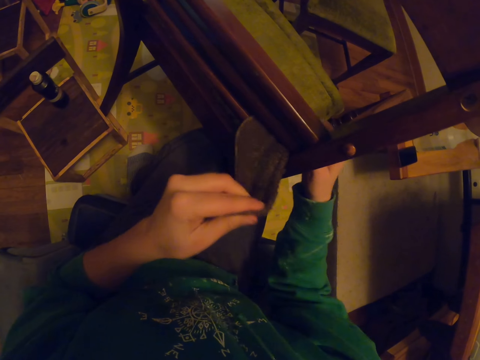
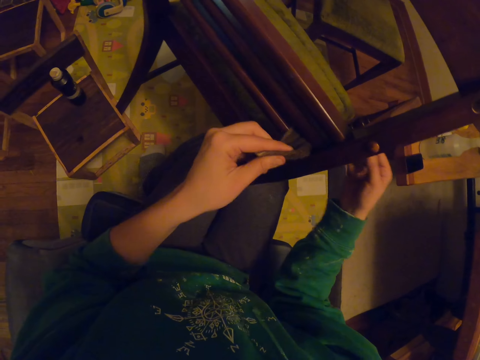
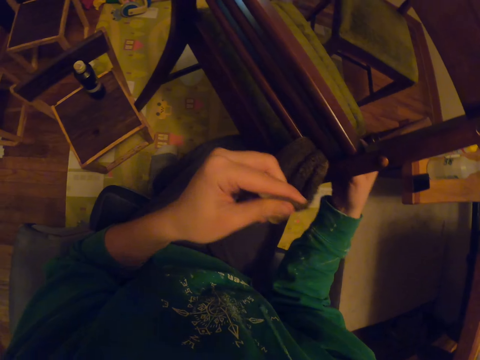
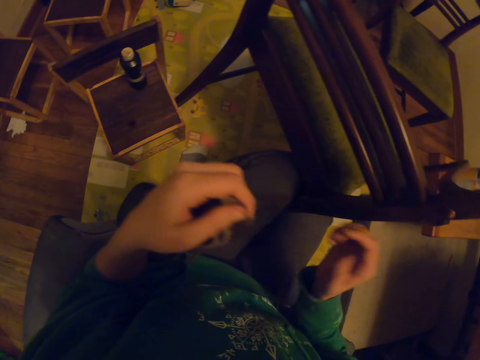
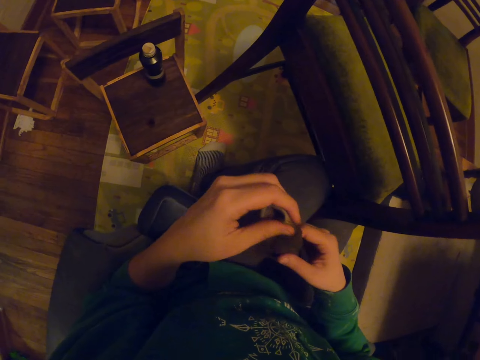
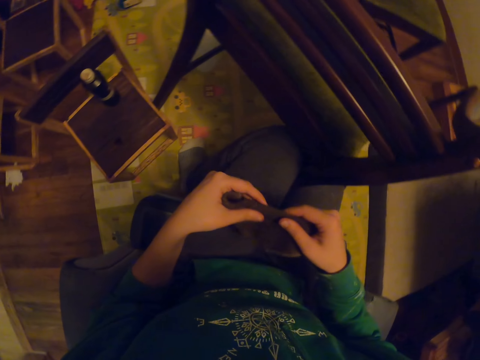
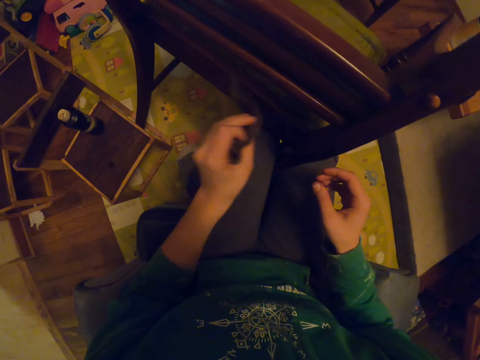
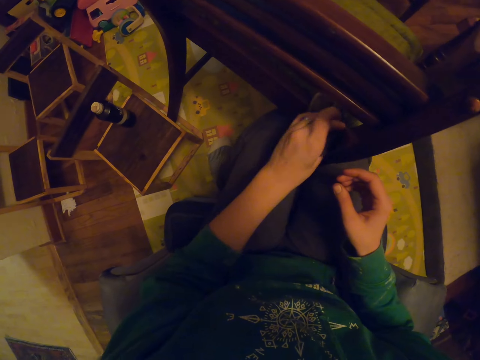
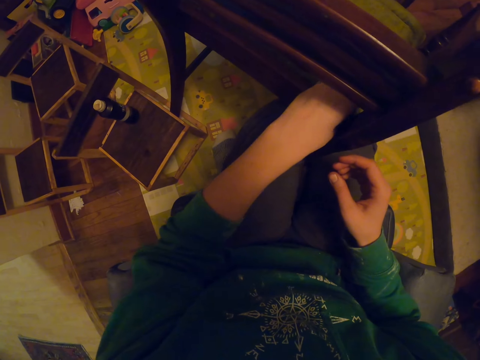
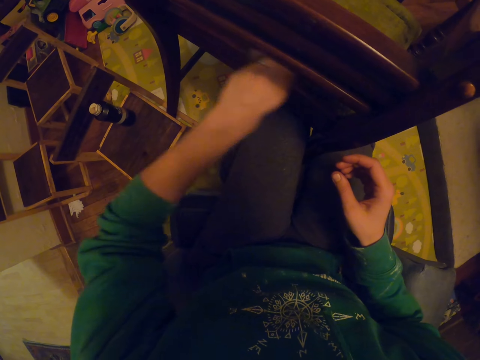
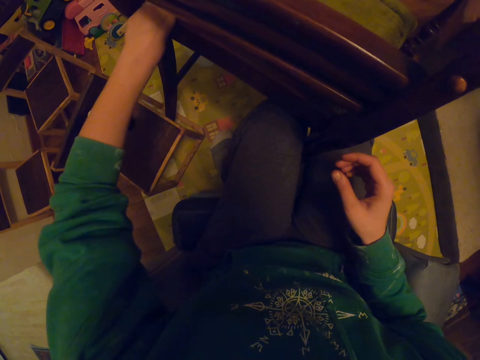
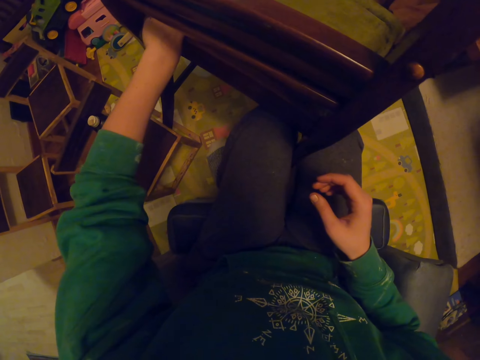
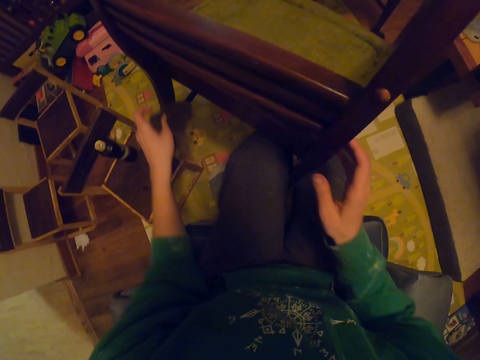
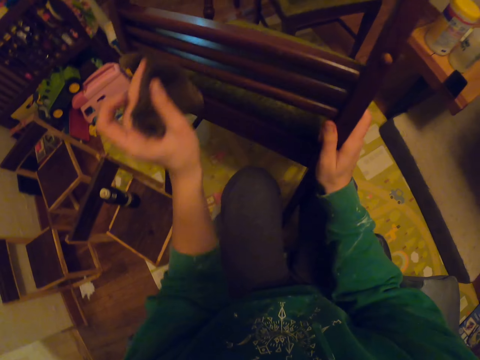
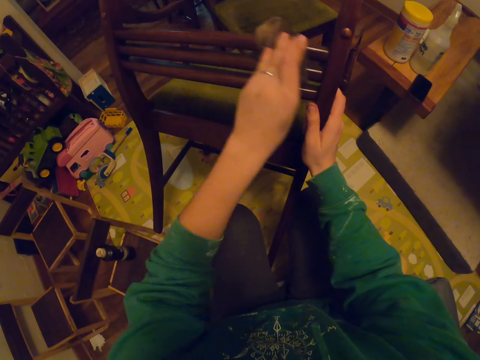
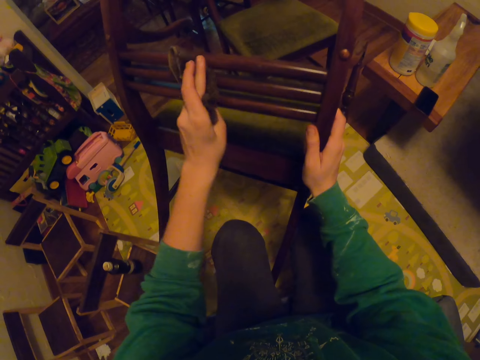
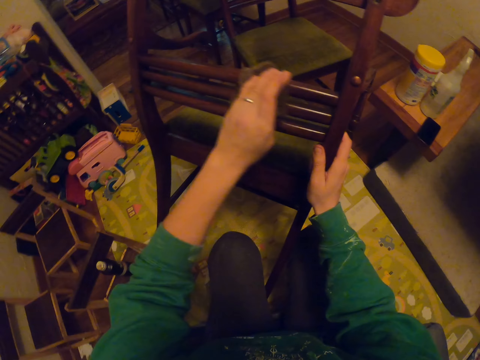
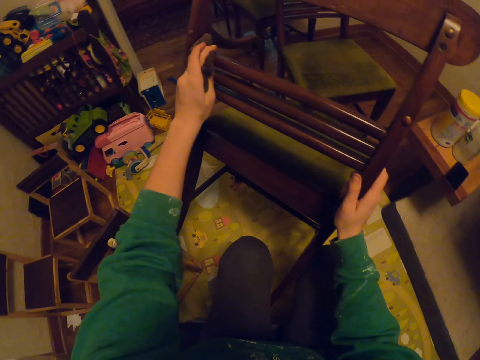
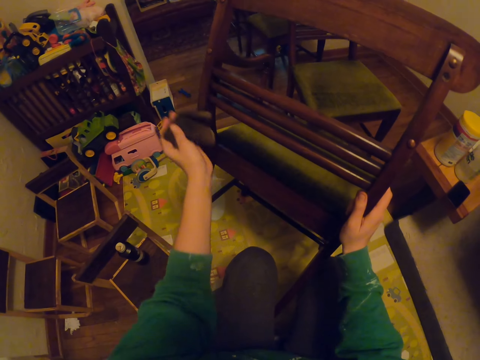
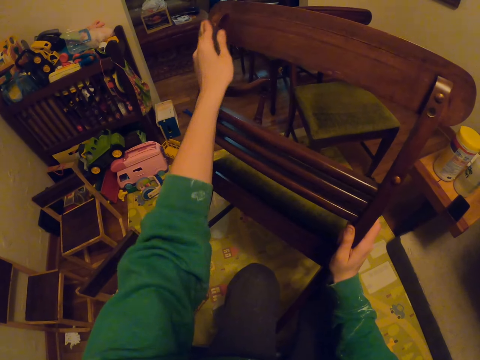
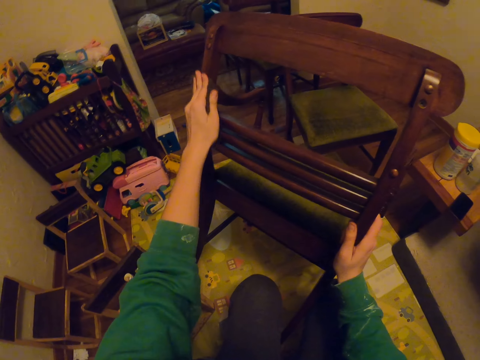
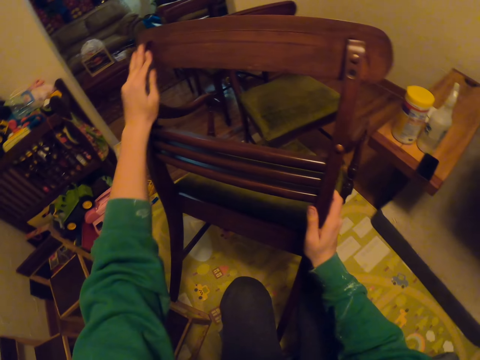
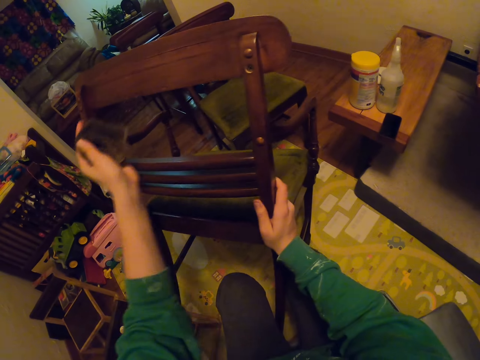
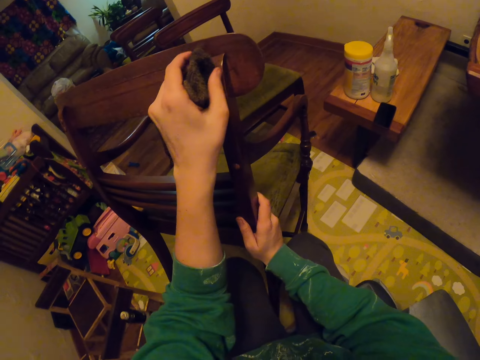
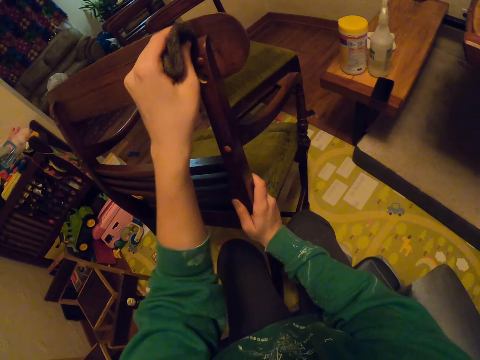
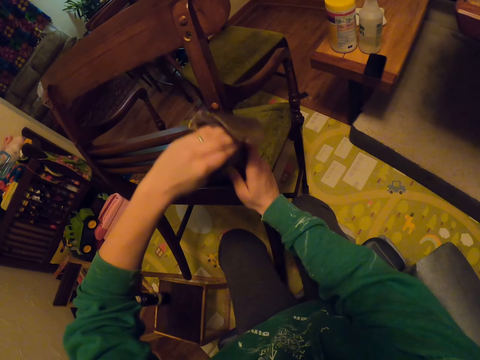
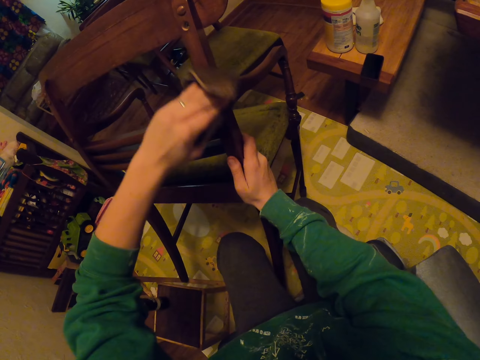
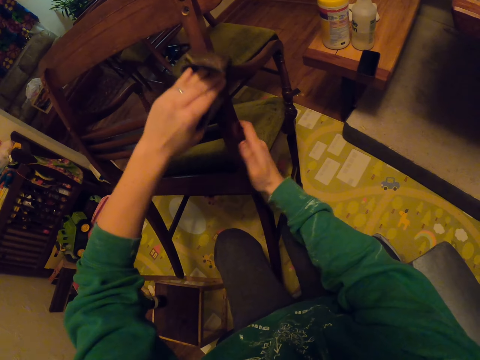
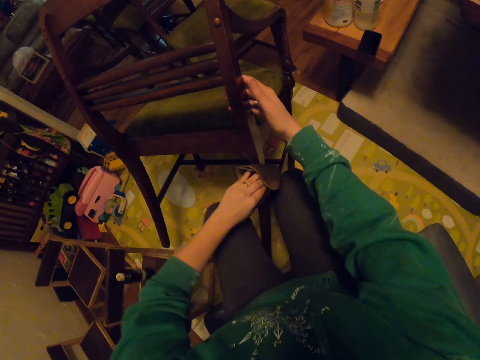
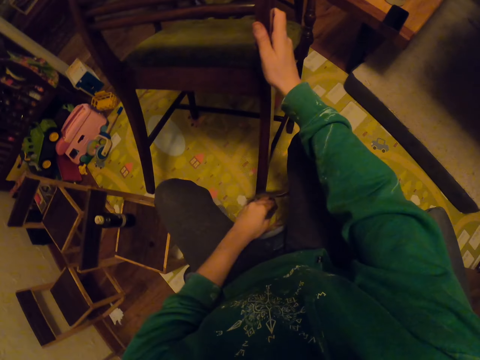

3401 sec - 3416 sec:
The camera wearer holds the towel. They wipe the chair. They lean the chair. They wipe the chair.

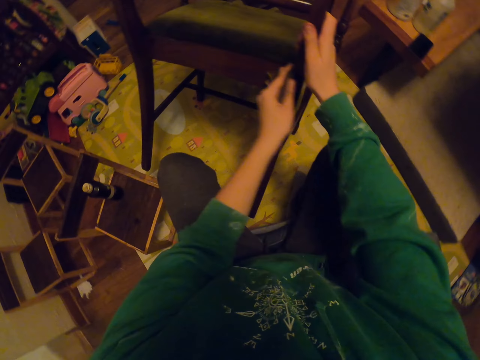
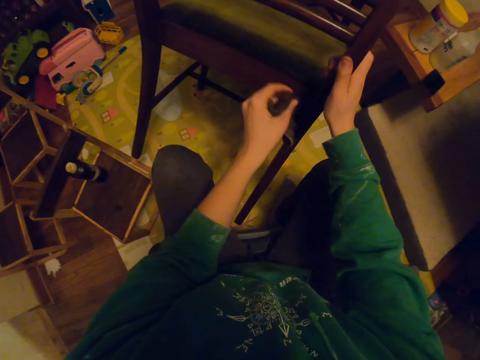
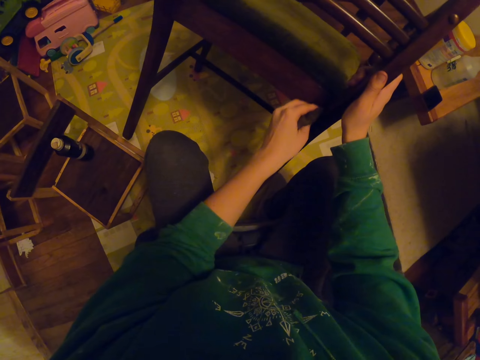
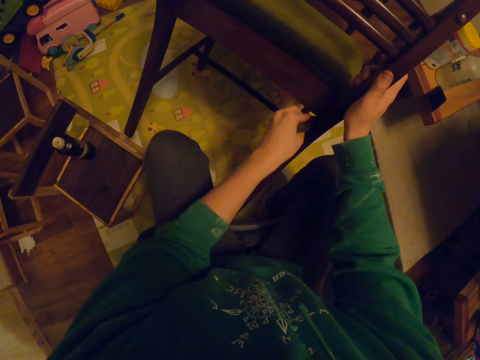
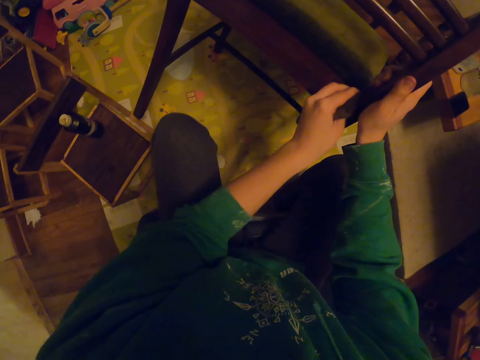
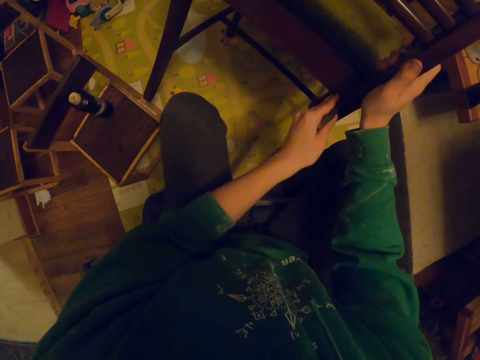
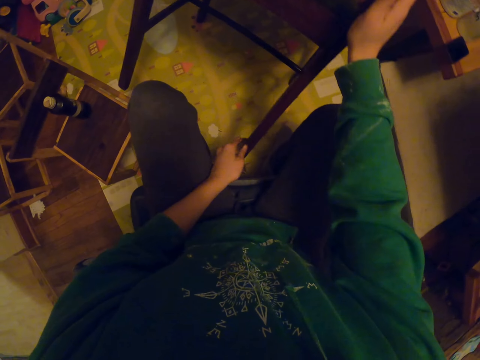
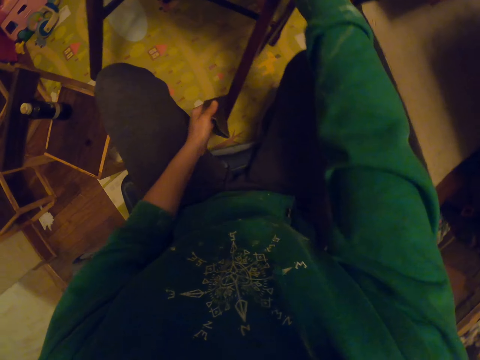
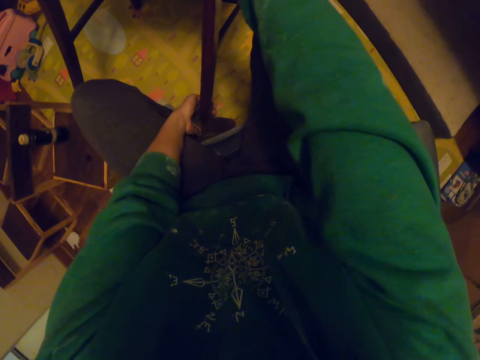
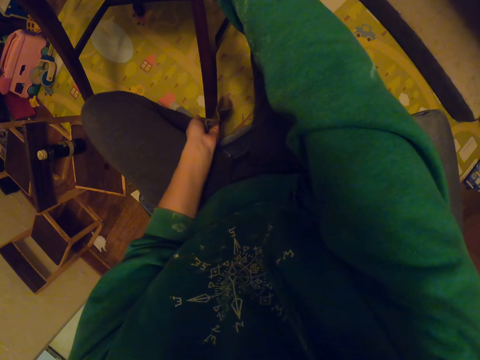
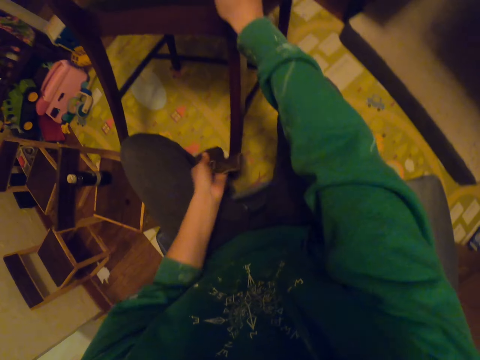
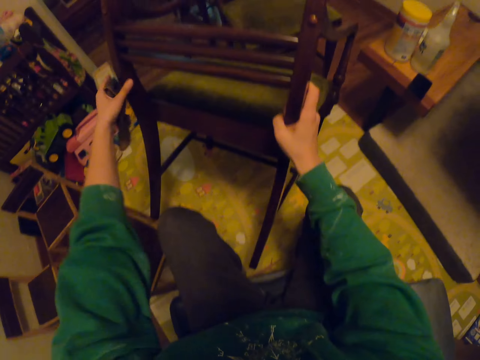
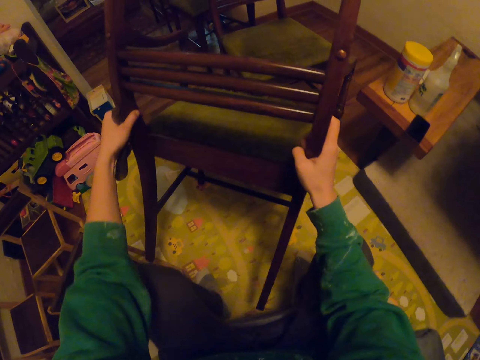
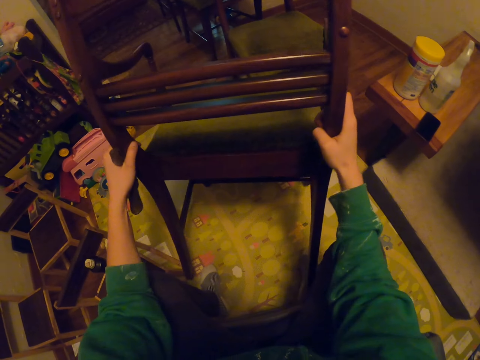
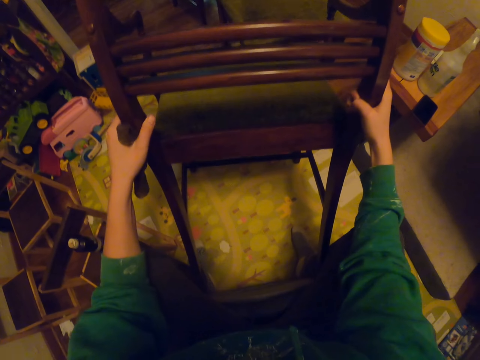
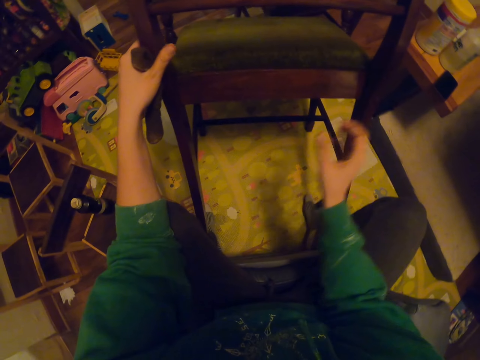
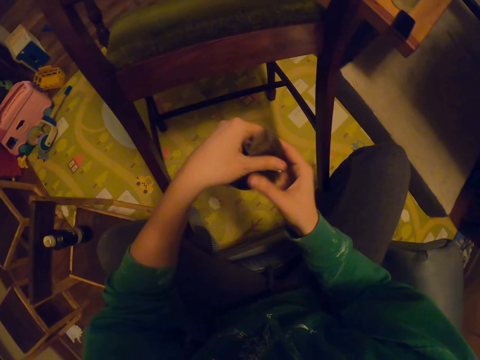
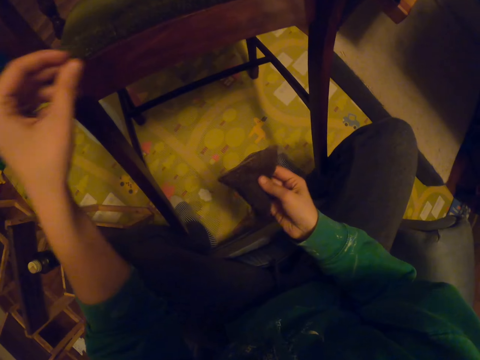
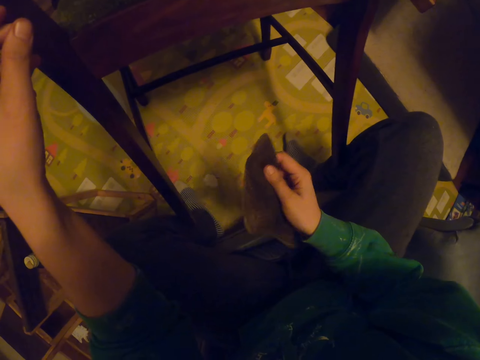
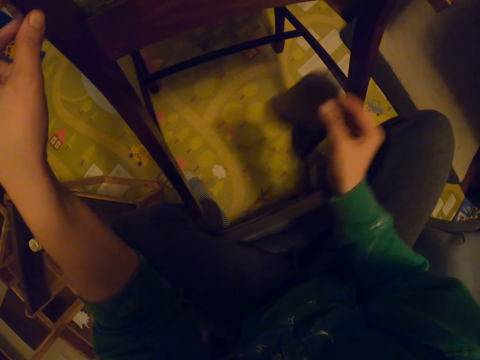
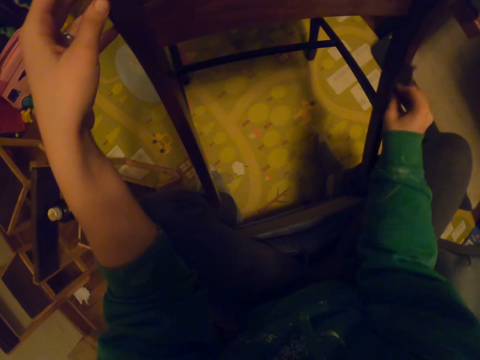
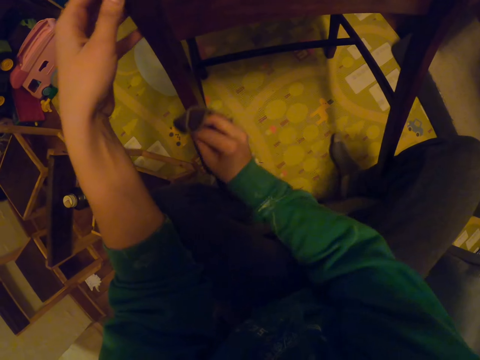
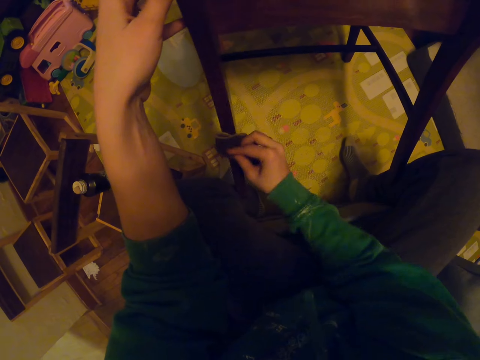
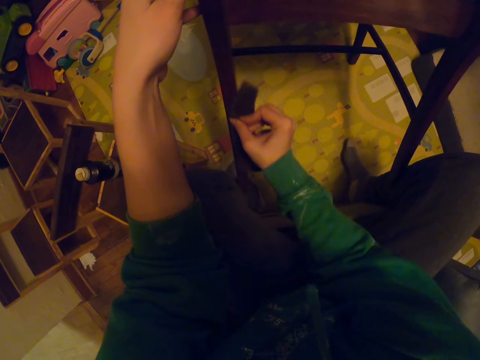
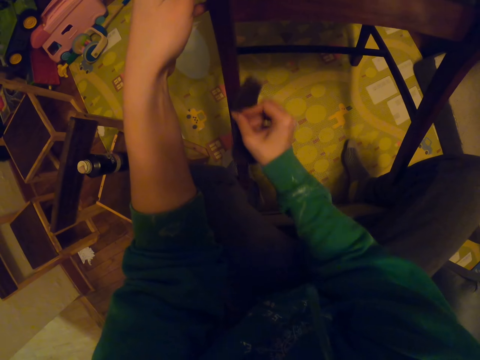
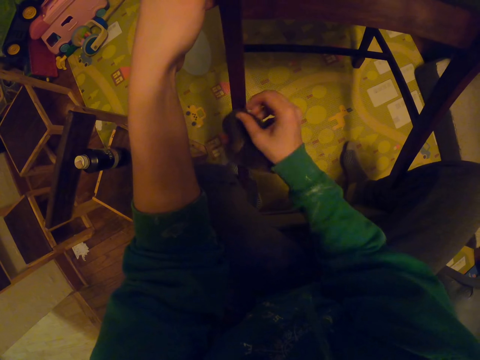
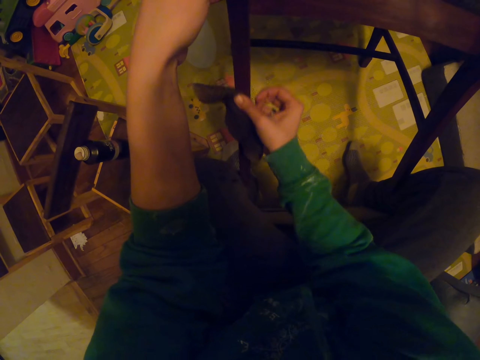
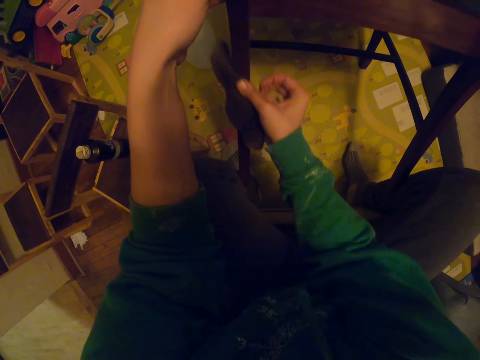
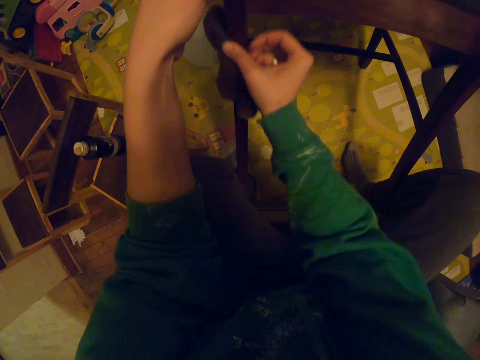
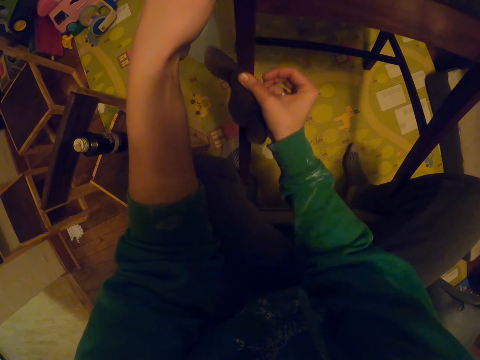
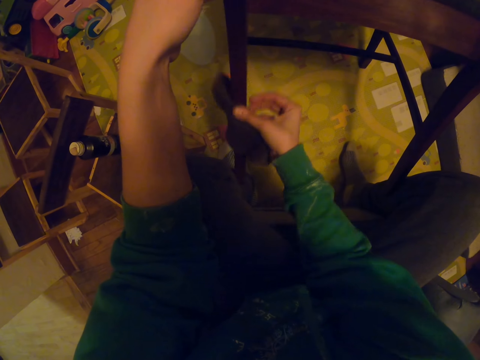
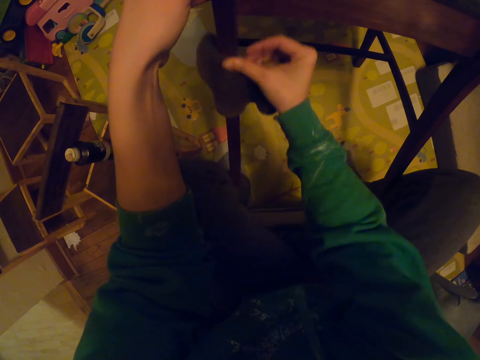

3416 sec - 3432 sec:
The camera wearer moves the chair. They pass the chair to the right hand. They wipe the chair.
